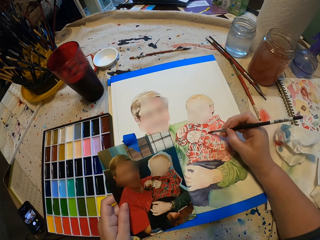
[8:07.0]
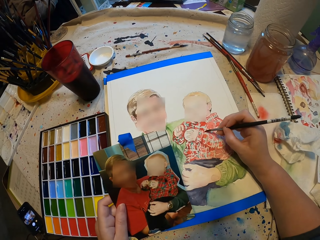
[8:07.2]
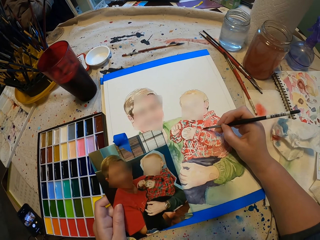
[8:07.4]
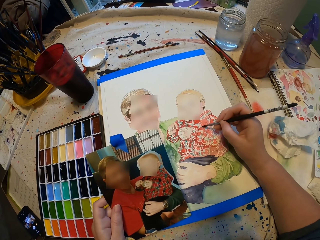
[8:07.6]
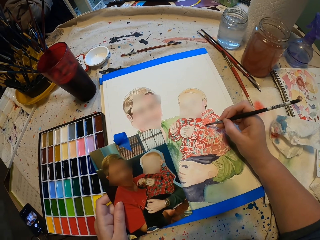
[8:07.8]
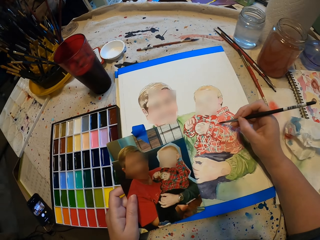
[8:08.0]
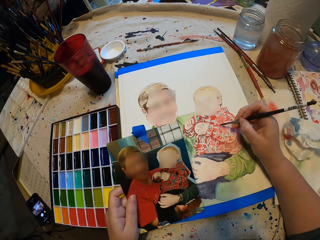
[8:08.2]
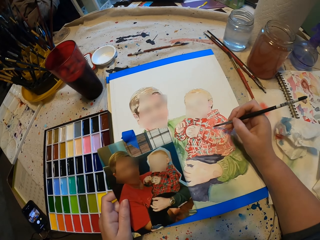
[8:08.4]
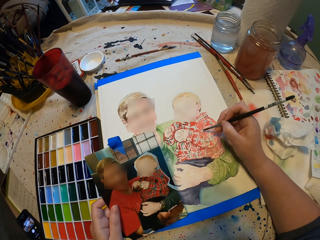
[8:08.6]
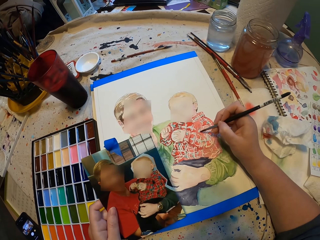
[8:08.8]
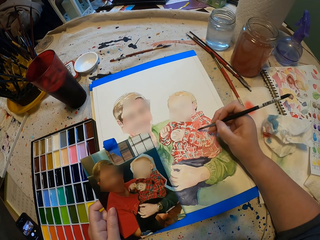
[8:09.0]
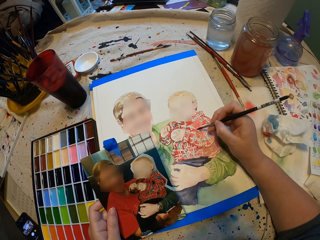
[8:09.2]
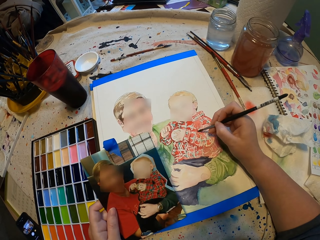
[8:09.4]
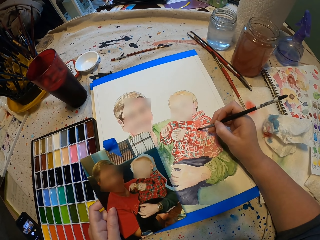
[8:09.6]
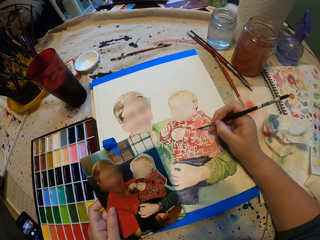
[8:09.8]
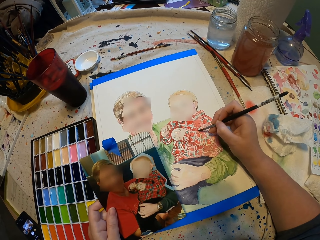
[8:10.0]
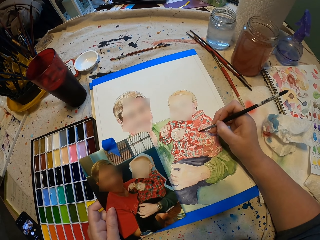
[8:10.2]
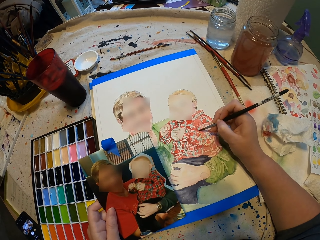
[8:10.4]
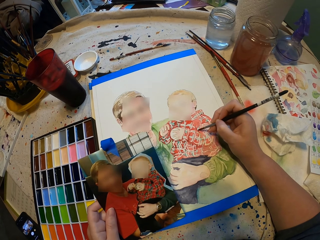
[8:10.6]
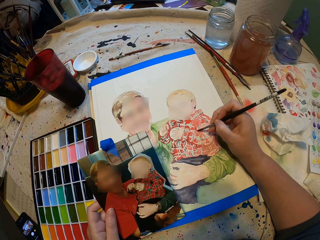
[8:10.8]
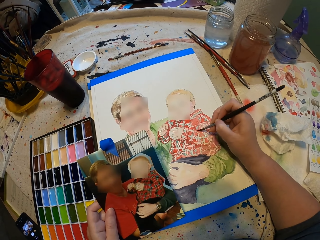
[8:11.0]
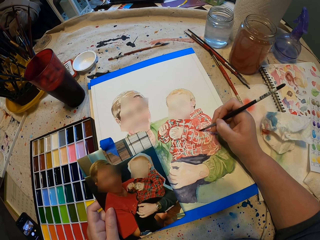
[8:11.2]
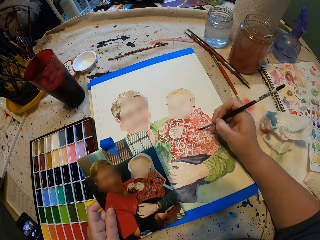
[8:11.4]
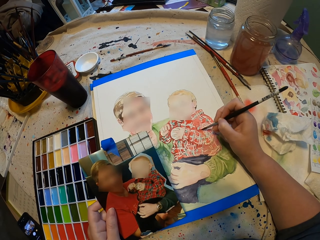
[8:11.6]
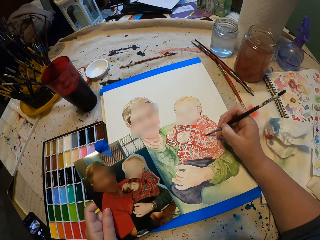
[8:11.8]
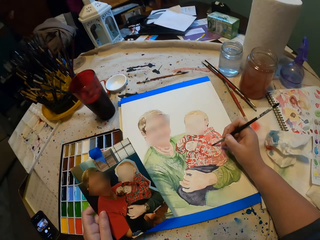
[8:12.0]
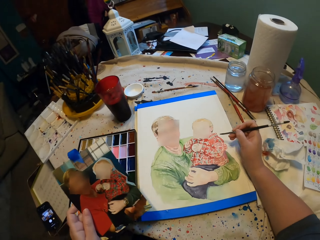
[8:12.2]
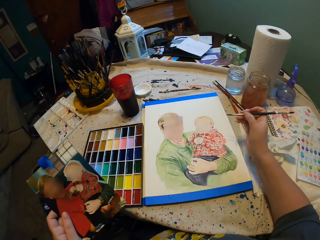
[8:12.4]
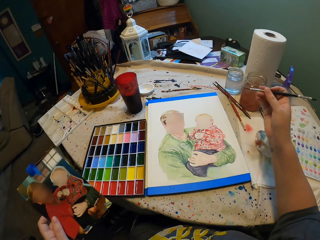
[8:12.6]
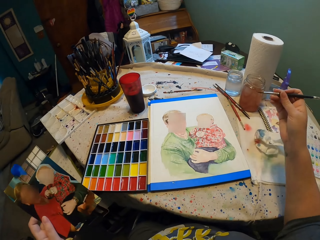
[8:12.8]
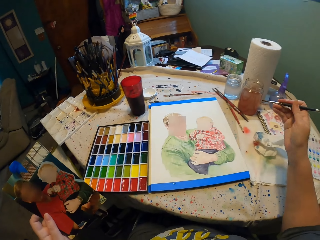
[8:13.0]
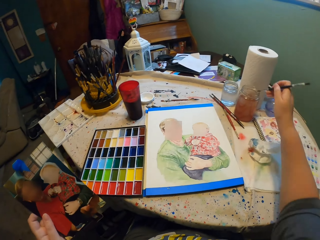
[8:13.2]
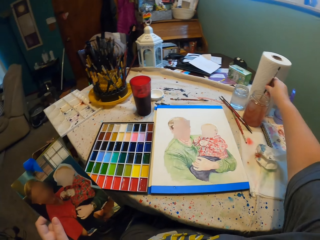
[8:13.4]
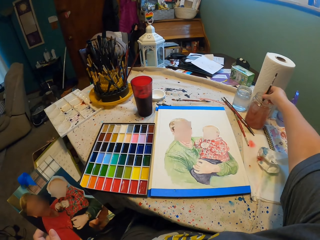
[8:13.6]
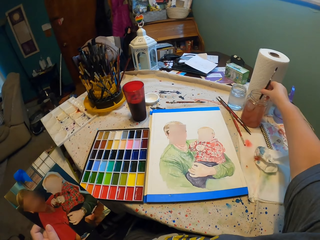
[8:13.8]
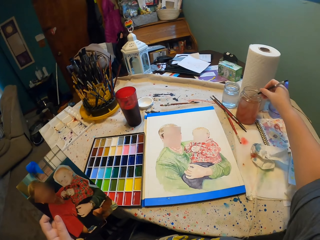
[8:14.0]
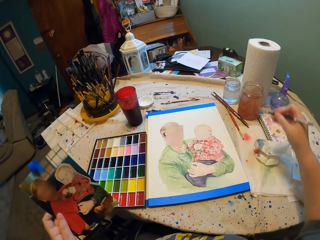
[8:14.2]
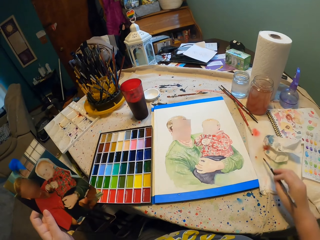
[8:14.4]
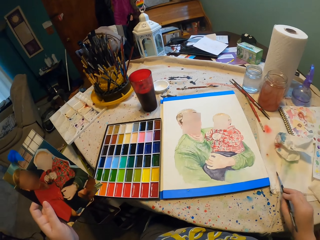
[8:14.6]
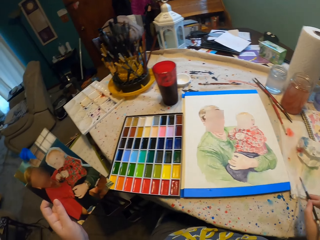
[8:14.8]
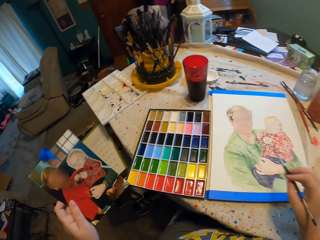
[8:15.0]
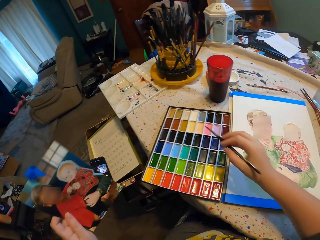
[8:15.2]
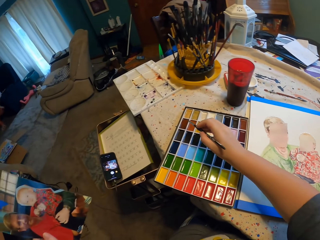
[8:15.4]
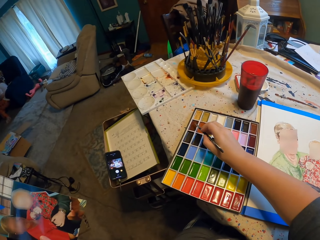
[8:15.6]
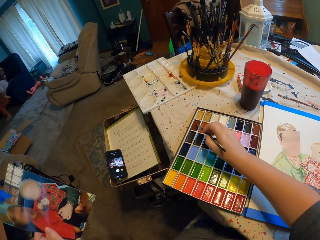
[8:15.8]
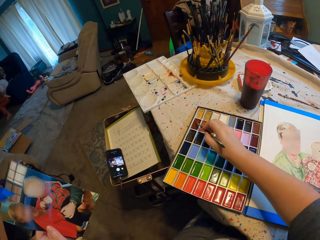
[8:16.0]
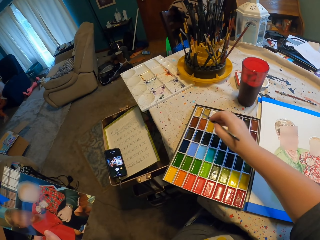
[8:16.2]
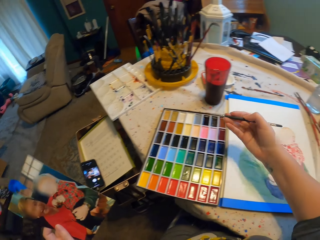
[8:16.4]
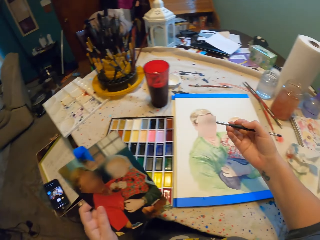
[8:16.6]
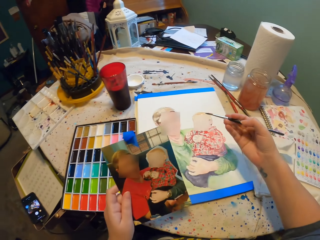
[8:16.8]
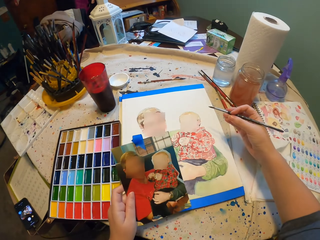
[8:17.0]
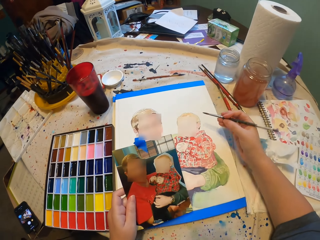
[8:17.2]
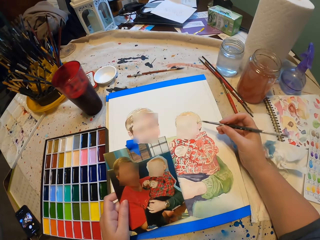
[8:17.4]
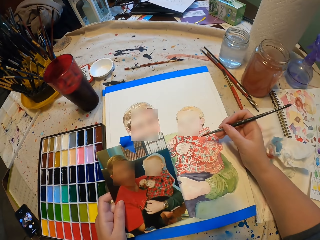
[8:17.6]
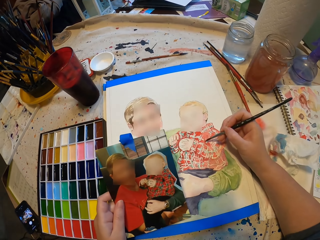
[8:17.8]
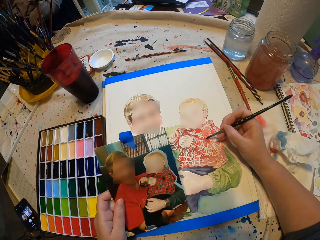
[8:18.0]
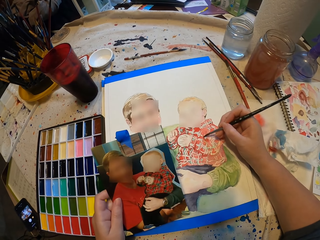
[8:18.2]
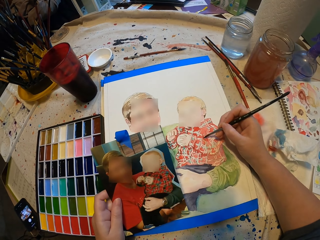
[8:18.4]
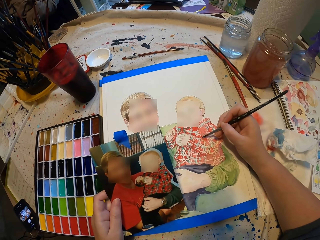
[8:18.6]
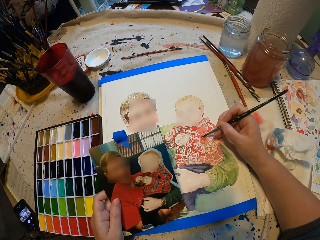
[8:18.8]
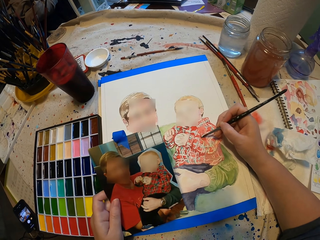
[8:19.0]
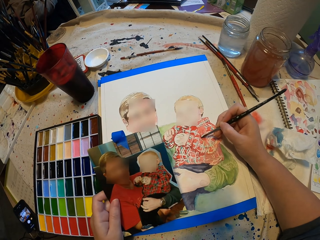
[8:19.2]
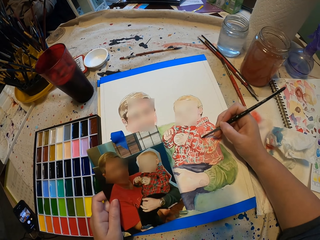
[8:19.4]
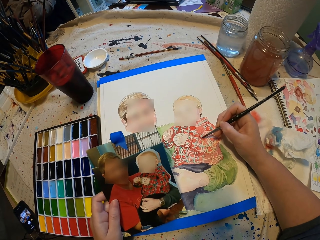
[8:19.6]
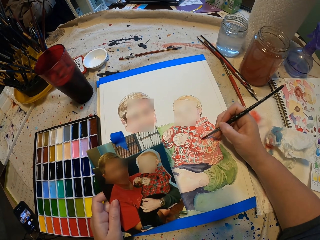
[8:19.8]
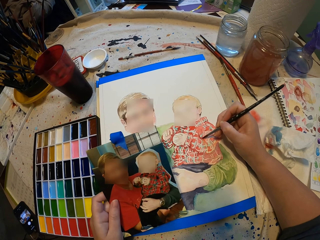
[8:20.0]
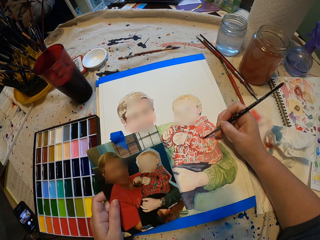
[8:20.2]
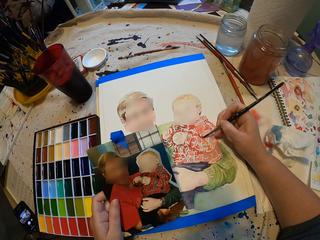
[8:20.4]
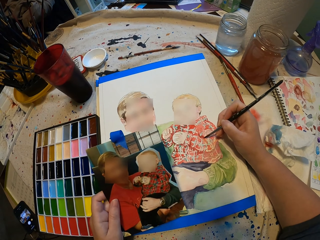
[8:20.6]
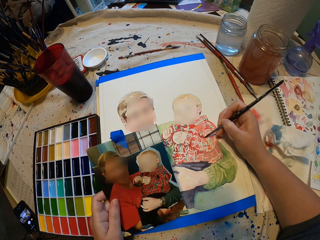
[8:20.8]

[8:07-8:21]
The camera wearer dips the paint brush in water. They wipe the paint brush. They dip the paint brush in paint. They paint.

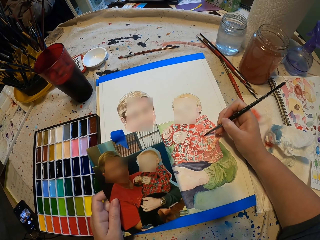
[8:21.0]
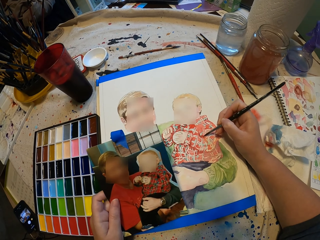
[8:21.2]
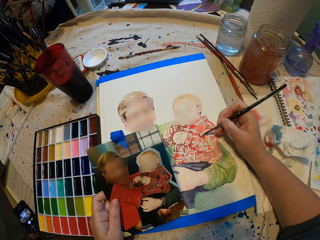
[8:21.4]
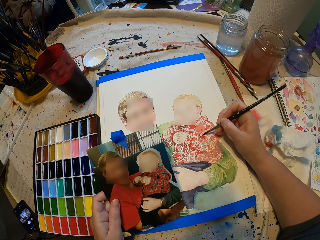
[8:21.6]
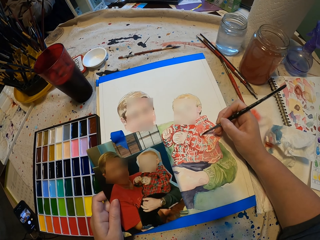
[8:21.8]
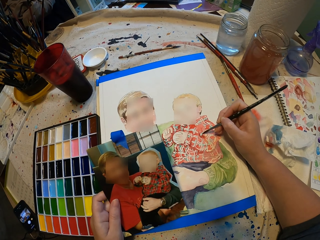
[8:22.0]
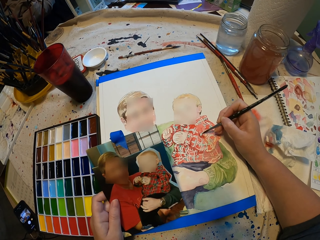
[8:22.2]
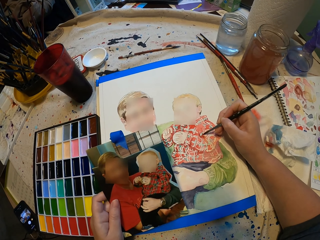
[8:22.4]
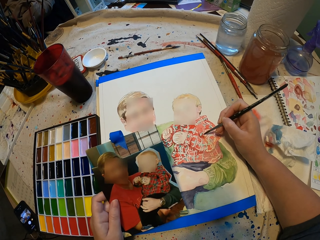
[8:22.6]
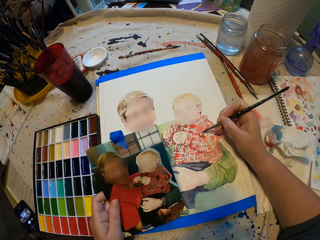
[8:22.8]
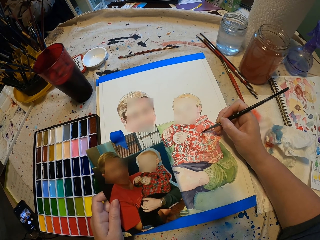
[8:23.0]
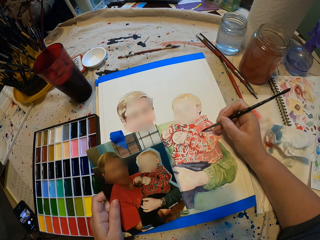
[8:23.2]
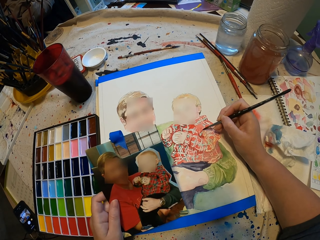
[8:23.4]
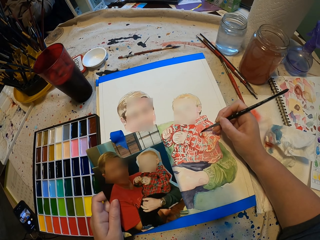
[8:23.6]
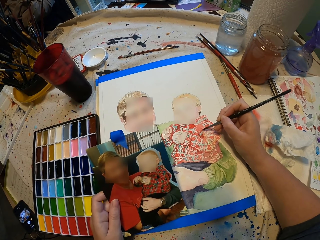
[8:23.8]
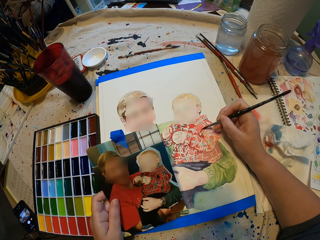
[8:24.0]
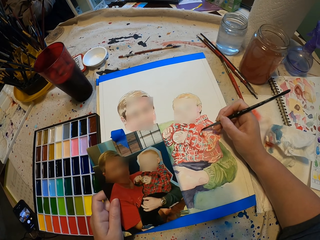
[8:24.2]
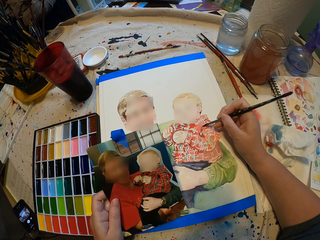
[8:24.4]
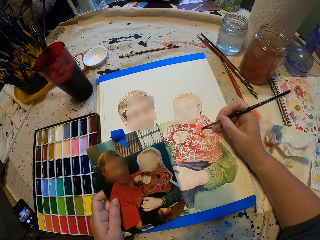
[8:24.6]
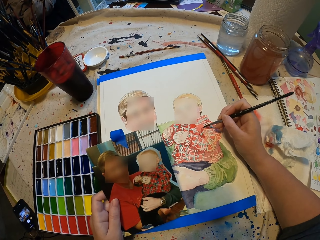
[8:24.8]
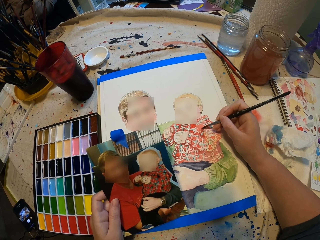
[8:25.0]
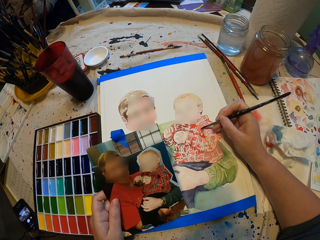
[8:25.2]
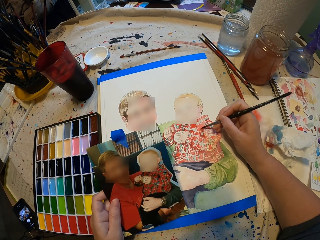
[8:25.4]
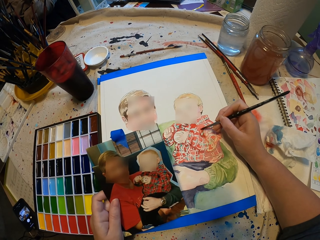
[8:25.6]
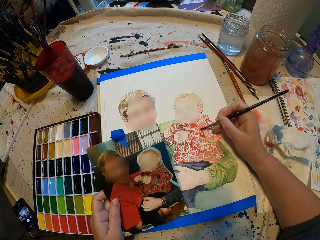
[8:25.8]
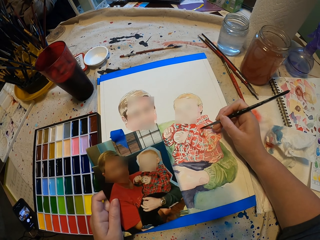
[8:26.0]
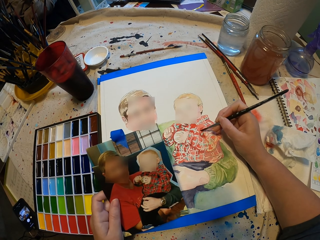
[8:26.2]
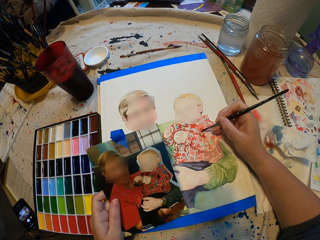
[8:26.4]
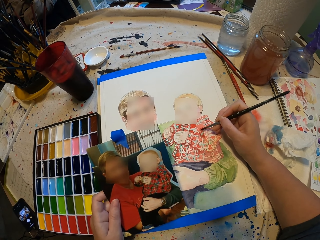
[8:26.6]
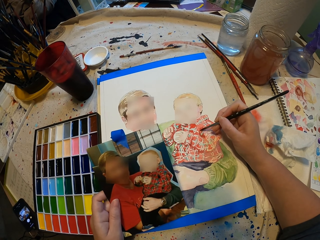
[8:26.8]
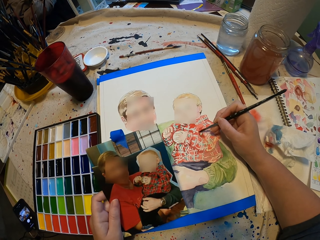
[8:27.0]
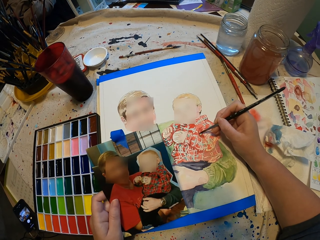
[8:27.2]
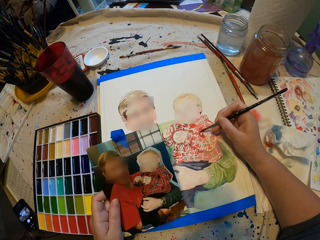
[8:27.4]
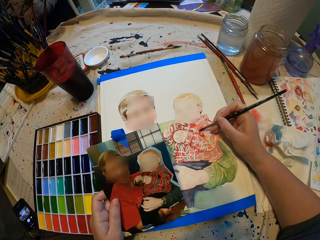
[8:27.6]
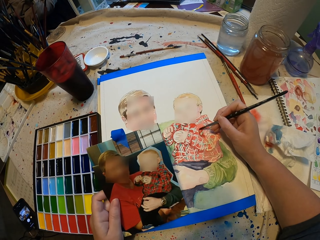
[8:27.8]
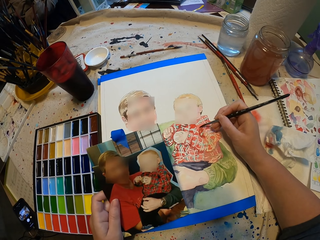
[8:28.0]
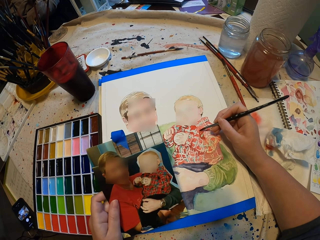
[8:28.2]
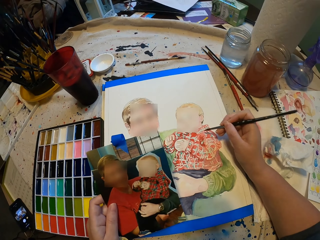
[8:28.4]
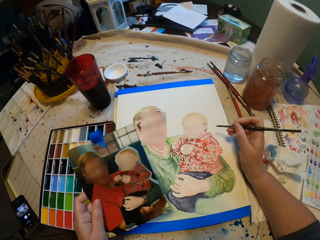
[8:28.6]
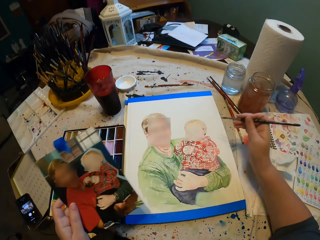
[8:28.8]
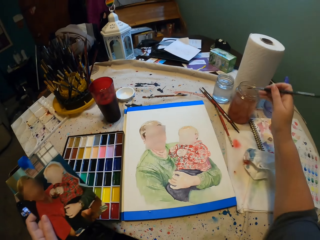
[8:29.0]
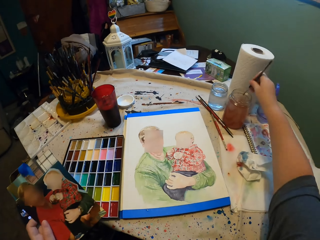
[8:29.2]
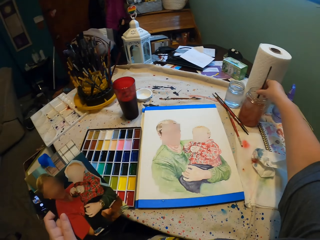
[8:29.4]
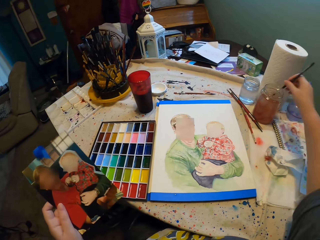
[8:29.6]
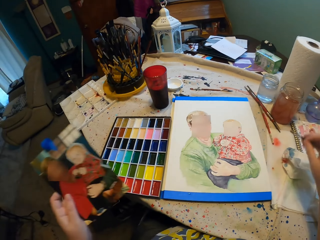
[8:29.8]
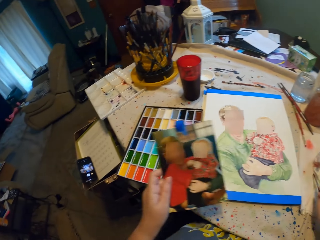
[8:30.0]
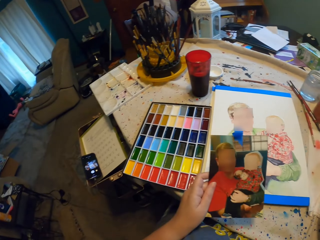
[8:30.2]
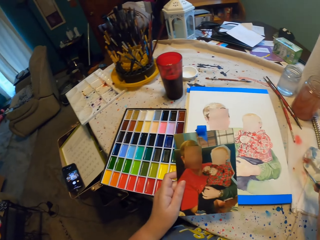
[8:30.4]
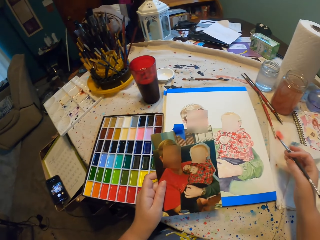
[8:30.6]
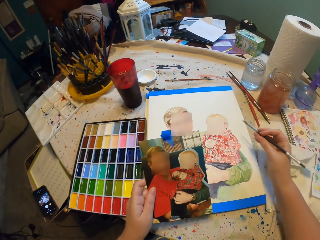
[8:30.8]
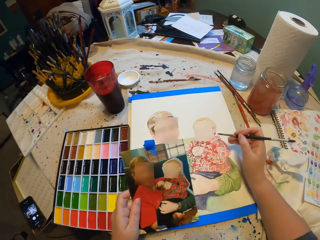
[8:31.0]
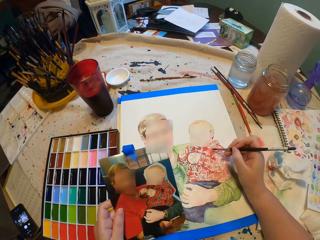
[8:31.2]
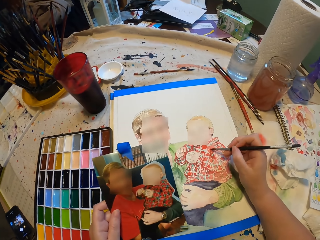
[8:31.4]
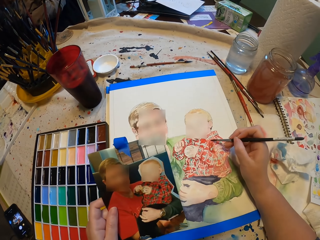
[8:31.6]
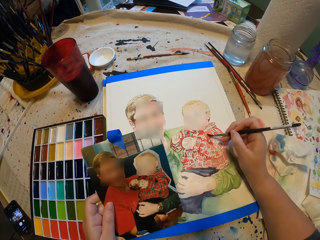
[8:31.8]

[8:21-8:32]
The camera wearer dips the paint brush in water. They stare at a photo. They paint.
